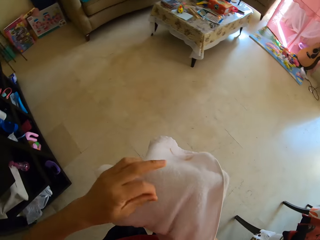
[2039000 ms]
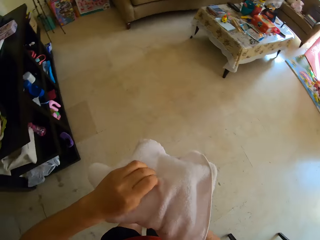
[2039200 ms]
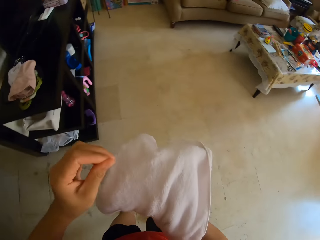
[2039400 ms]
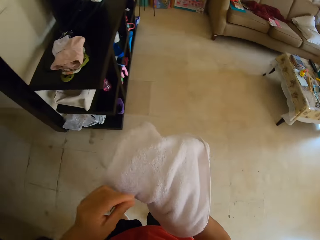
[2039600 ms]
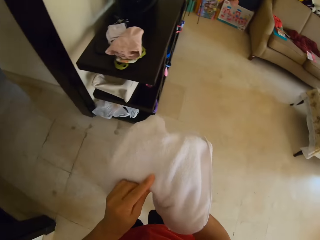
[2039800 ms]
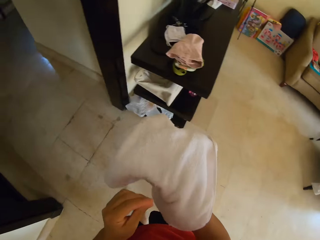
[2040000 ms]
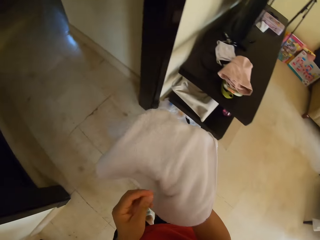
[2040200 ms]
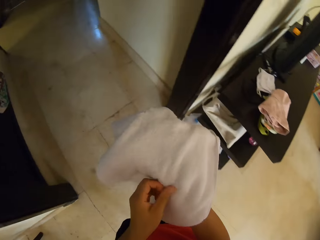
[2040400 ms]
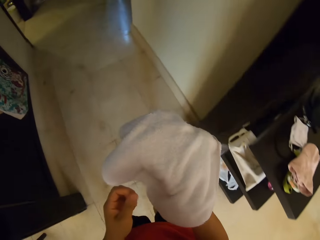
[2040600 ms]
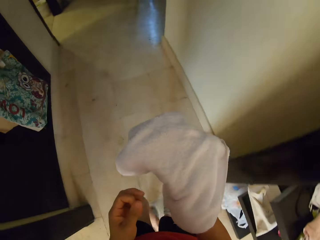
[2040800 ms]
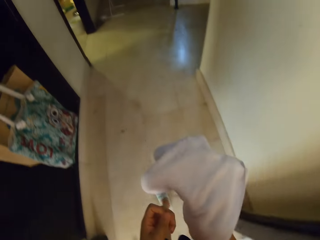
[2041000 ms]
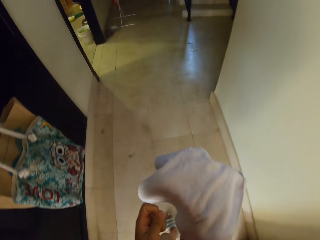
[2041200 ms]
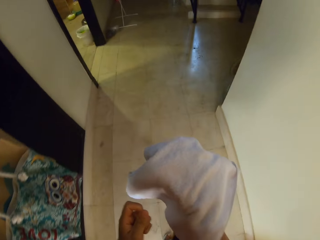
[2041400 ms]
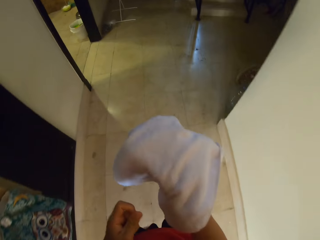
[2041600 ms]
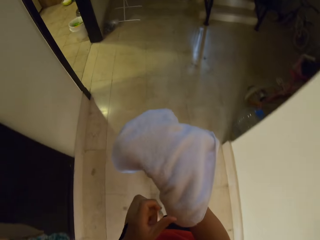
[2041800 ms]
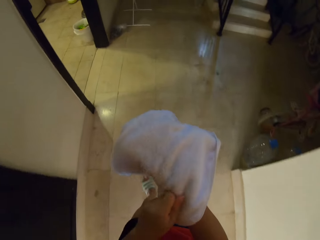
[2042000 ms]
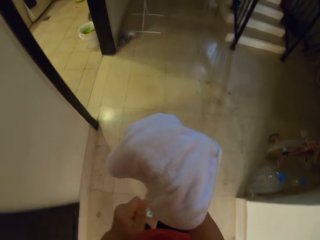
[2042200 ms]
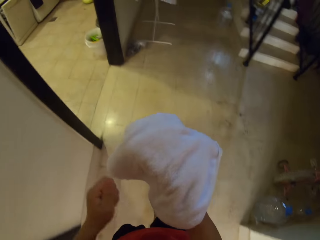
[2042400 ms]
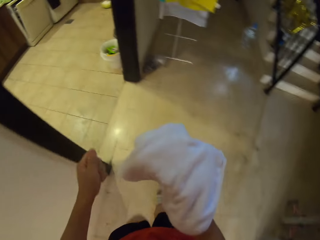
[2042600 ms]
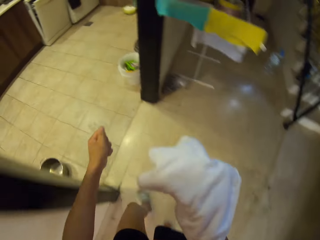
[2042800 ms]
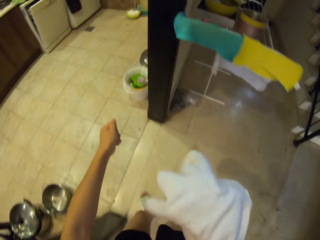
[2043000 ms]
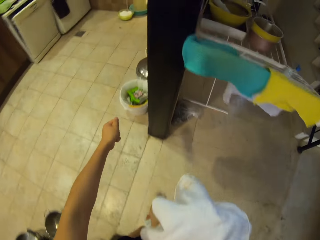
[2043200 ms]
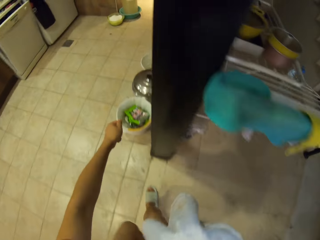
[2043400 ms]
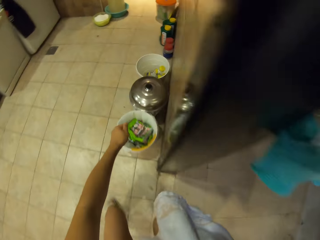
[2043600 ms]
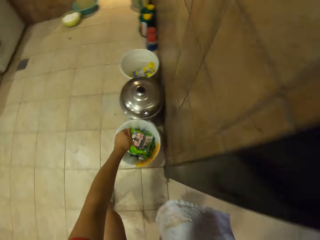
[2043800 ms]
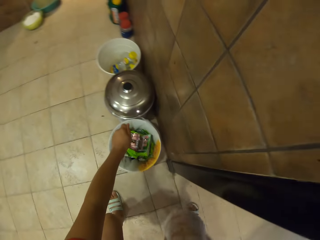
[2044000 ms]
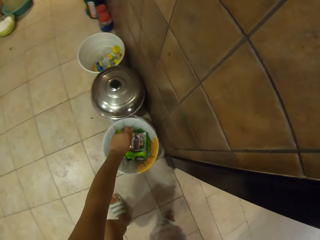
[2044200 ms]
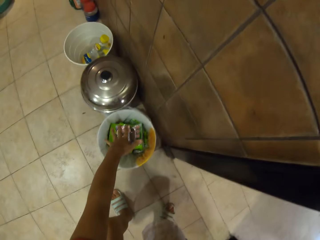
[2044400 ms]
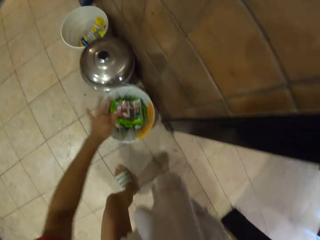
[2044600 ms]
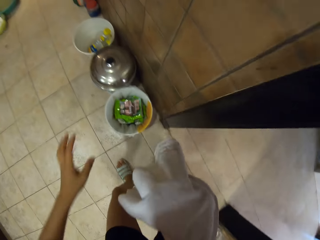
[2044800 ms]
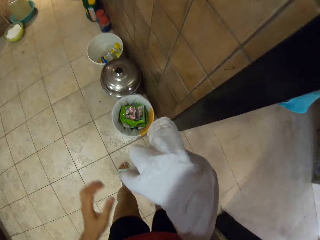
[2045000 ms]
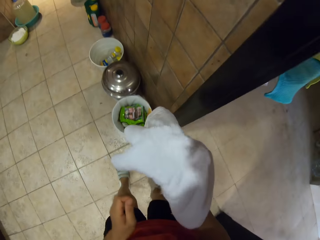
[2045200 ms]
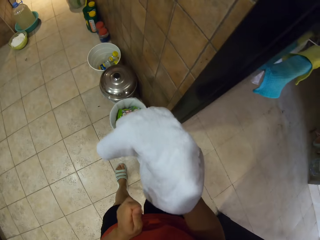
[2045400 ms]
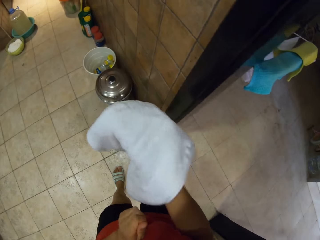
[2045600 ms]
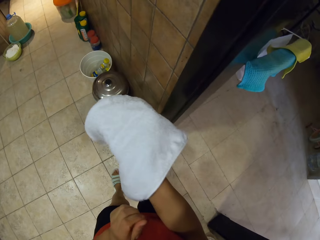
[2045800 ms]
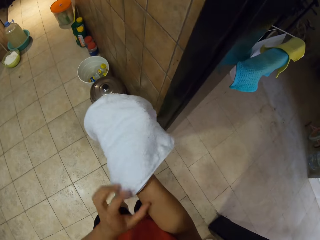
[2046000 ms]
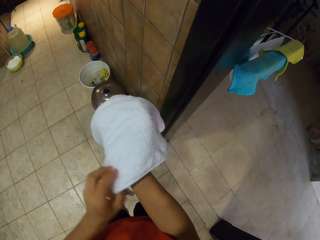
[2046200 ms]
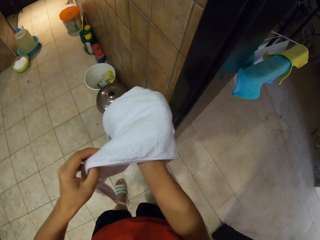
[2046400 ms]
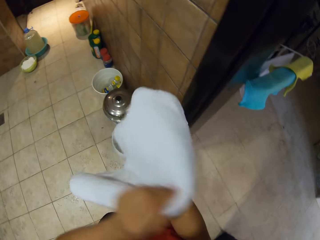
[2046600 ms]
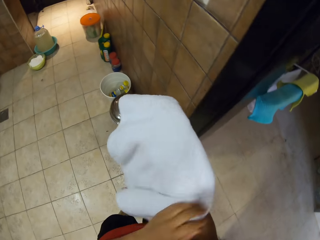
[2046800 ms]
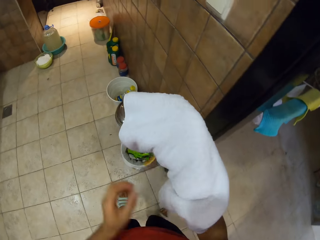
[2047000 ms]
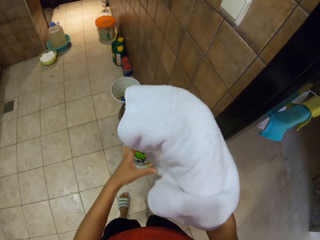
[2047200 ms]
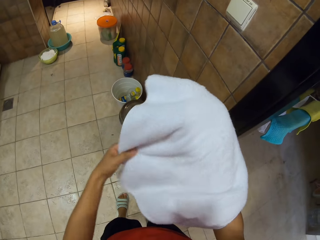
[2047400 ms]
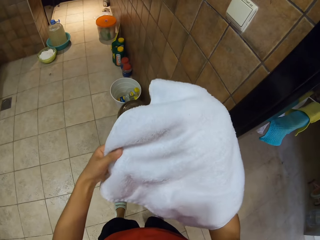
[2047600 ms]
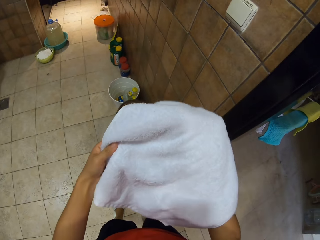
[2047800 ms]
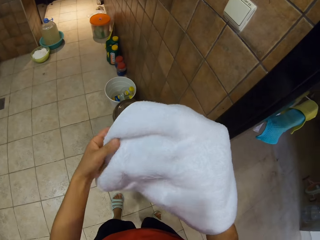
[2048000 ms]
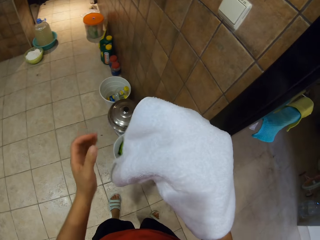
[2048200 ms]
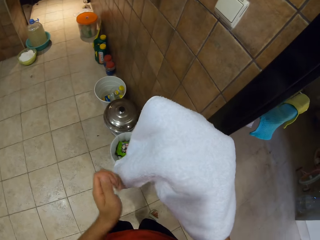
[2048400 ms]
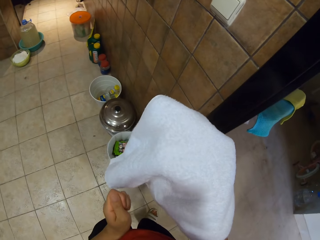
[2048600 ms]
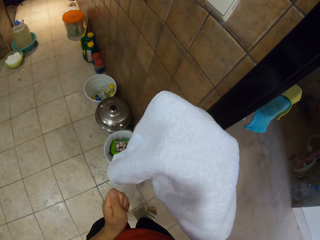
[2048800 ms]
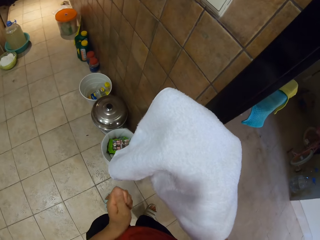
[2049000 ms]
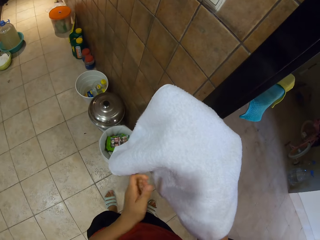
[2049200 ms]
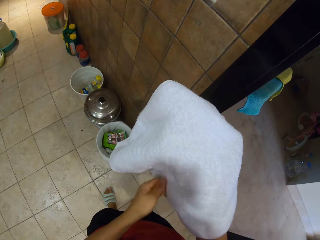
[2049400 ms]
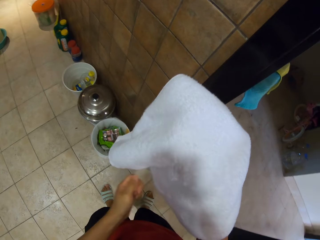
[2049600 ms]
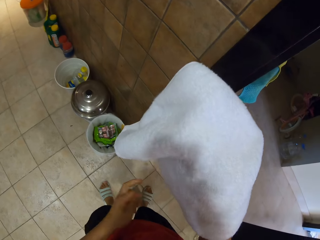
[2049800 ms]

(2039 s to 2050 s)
The camera wearer touches a towel. They remove something from the towel. They walk around the room. They place dust in a dust bin. They look at the towel.

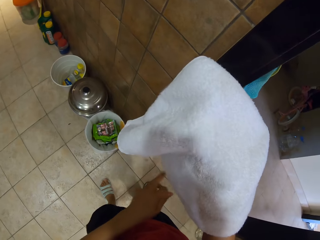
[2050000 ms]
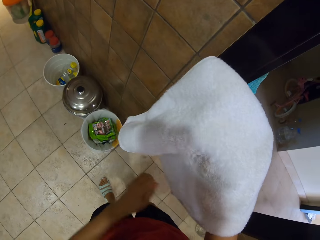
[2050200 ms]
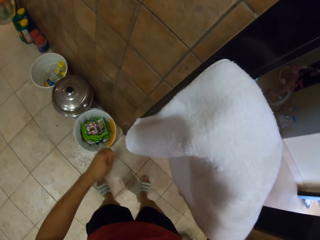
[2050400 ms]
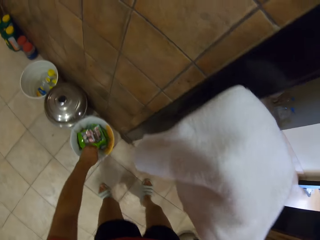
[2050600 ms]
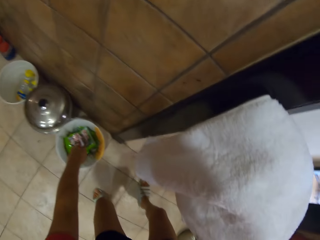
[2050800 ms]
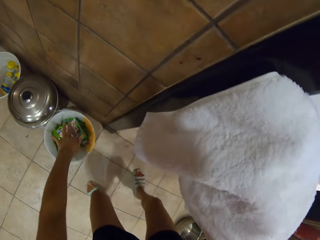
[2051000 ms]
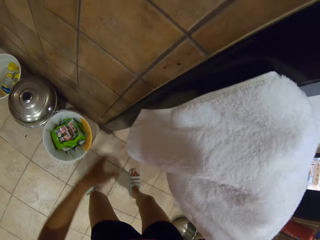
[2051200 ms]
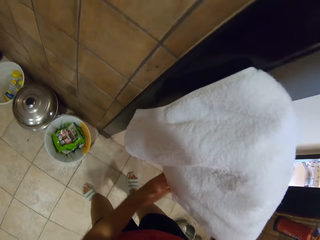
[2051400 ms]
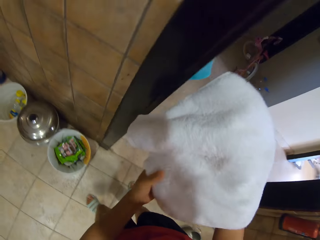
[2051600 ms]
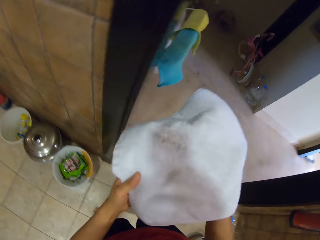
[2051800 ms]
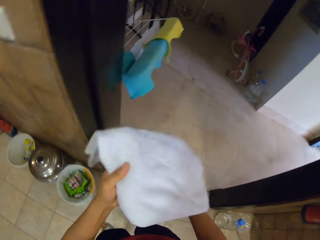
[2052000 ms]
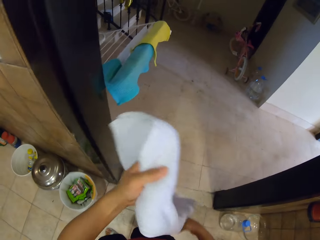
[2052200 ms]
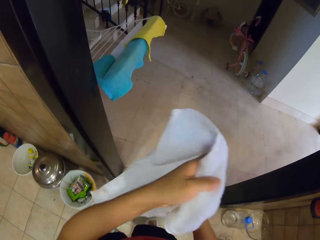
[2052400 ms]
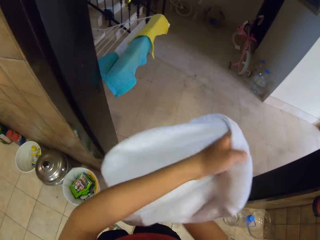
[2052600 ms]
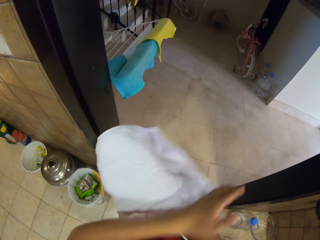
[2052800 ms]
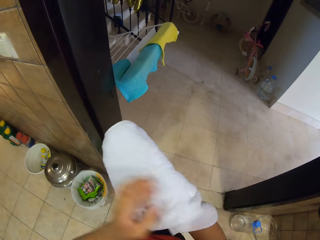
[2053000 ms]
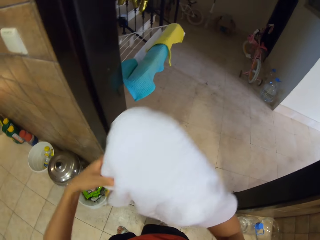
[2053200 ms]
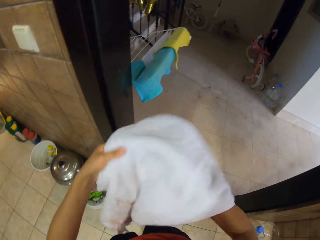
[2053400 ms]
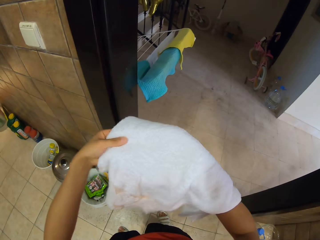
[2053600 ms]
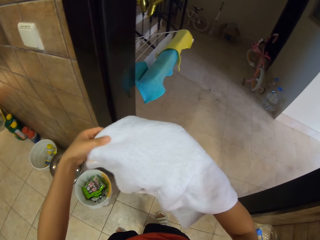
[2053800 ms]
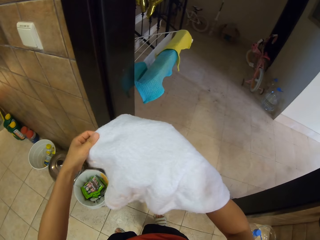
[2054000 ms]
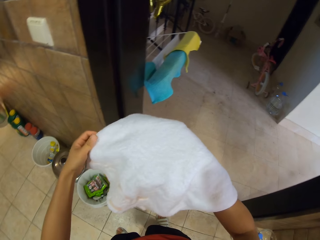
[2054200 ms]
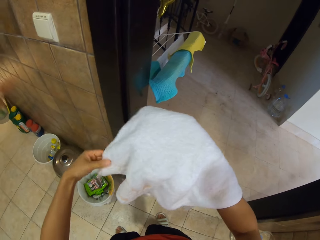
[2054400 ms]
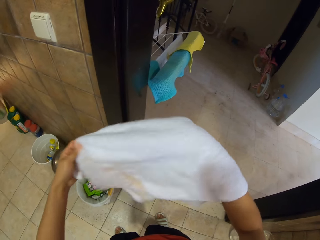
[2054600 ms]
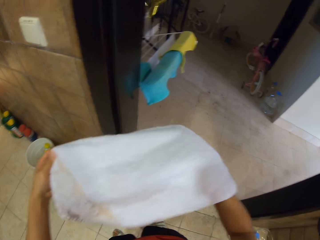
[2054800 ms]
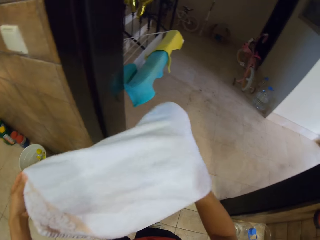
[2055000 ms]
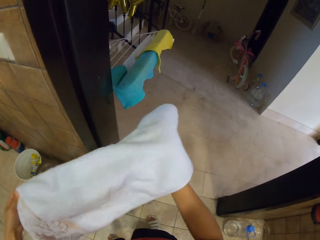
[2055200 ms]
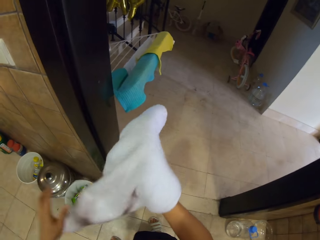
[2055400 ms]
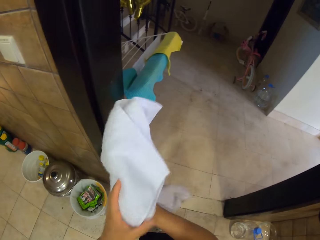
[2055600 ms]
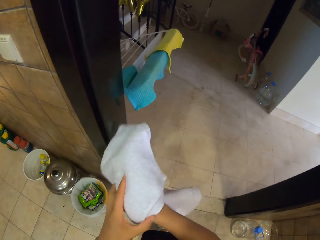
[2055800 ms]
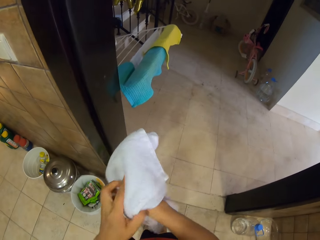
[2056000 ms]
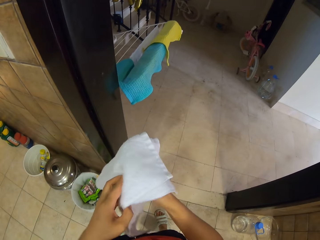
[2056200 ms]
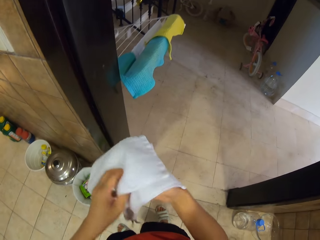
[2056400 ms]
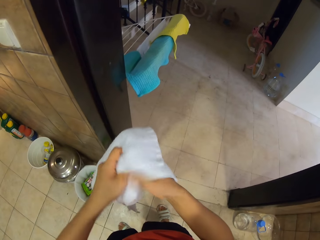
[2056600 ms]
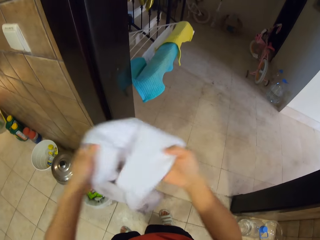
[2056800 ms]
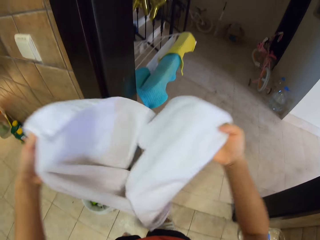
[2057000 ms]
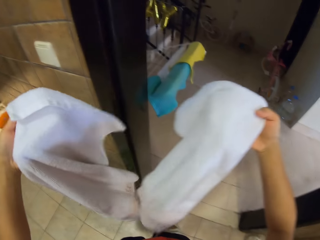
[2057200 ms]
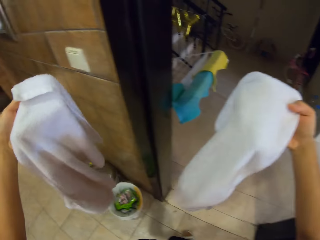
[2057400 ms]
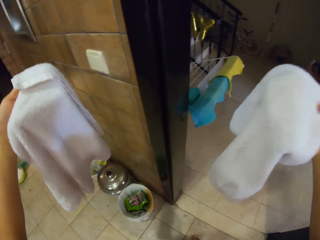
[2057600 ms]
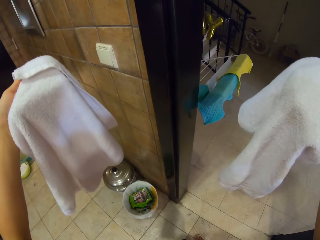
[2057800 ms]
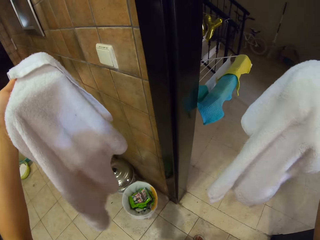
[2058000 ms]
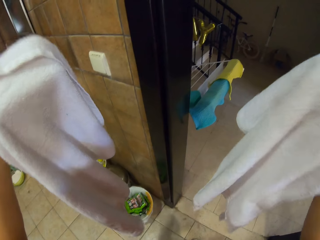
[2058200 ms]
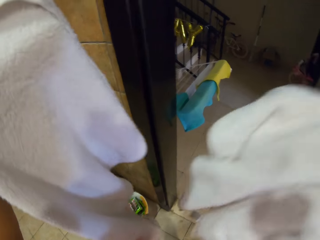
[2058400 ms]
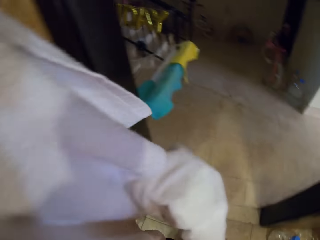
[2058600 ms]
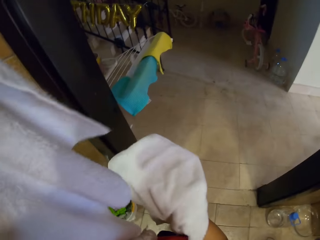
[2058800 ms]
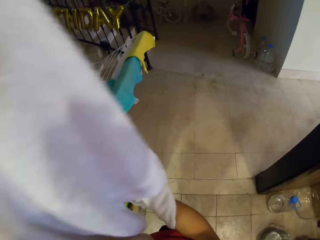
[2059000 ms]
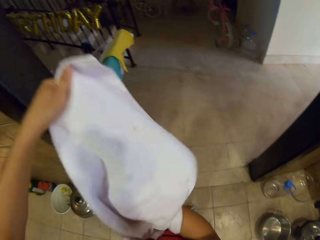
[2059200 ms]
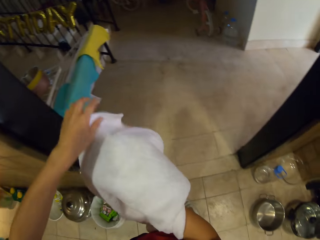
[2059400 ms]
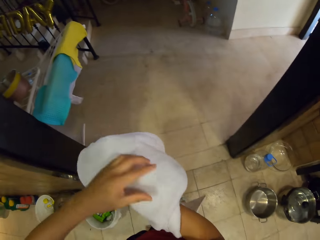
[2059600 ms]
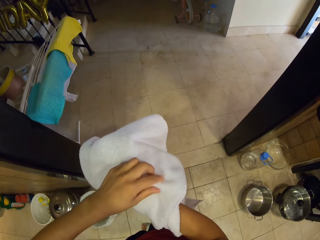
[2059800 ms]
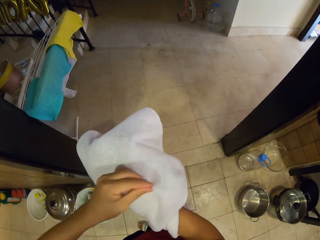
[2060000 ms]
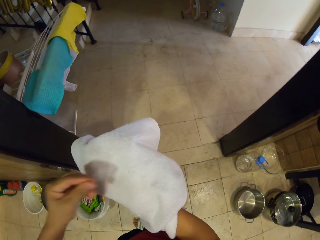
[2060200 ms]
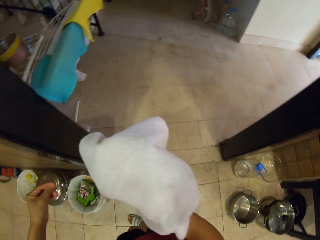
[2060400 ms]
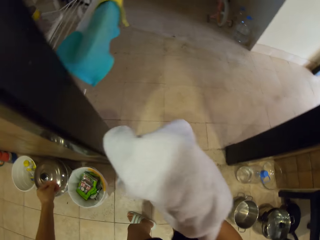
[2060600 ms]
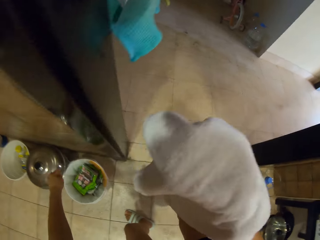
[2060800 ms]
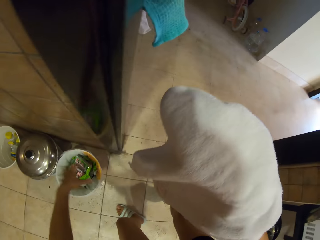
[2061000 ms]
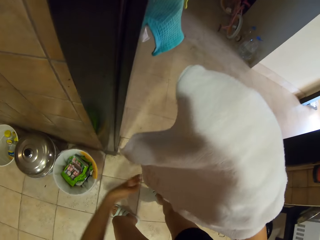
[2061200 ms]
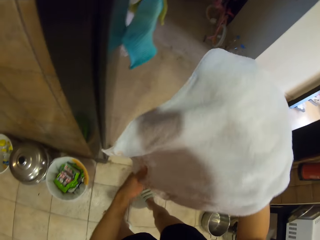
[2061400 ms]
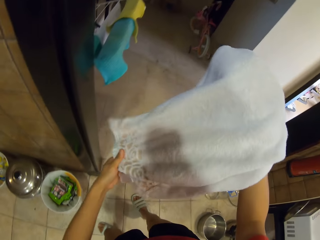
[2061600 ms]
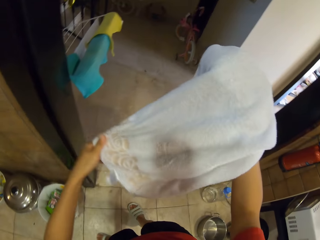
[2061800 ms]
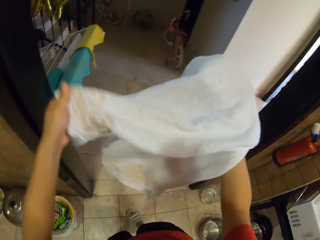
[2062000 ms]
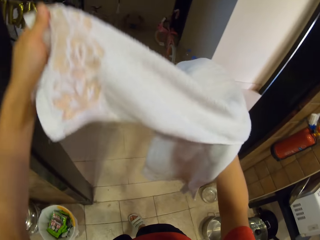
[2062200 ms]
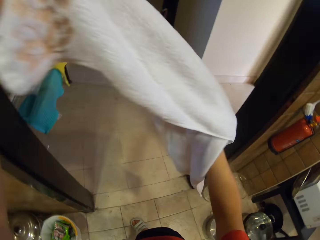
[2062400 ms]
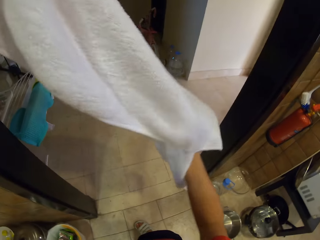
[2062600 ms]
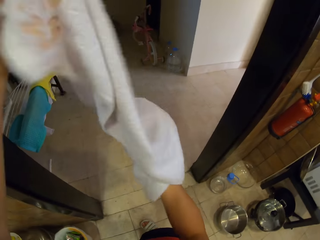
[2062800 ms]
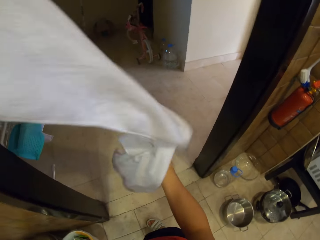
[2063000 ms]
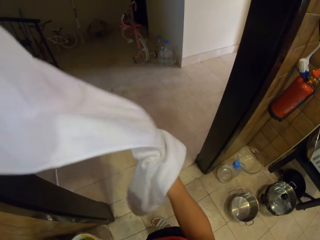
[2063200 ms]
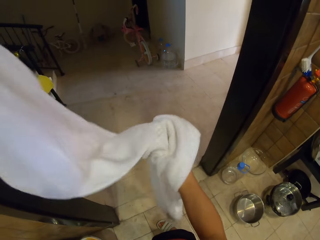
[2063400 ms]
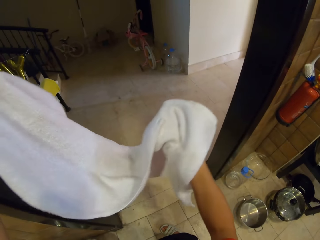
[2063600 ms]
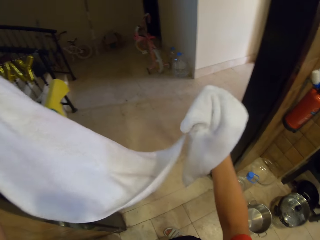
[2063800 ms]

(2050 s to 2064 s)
The camera wearer removes dust from the towel. They put something in the dustbin. They turn the towels. They separate the towels. They remove something from the towel. They put something in the dustbin.
